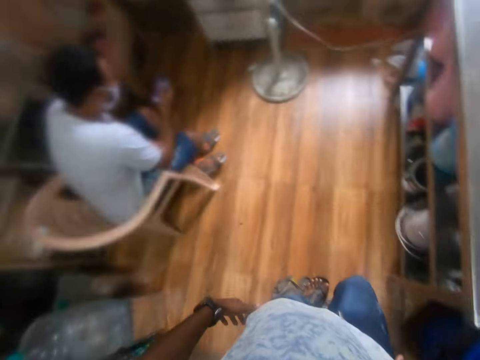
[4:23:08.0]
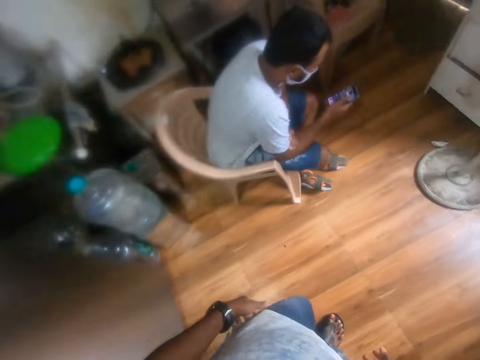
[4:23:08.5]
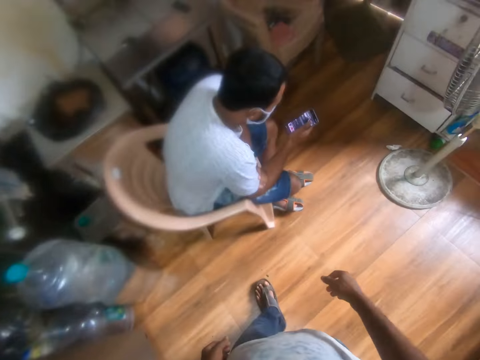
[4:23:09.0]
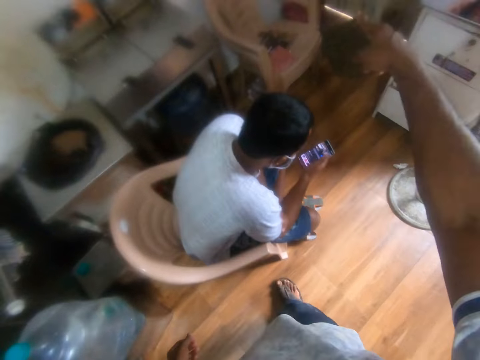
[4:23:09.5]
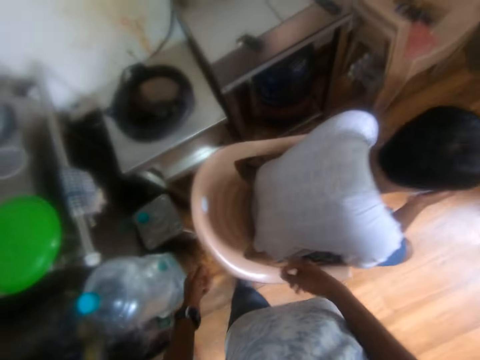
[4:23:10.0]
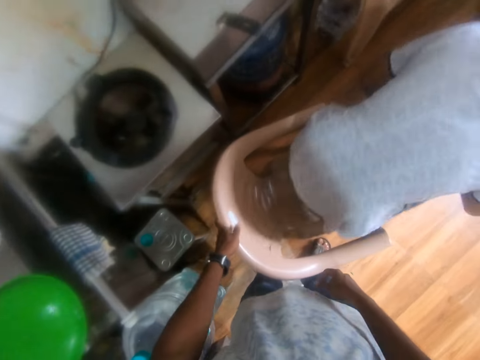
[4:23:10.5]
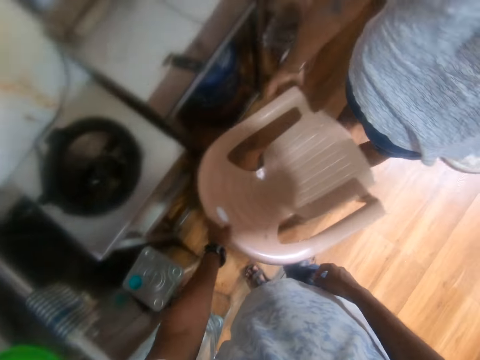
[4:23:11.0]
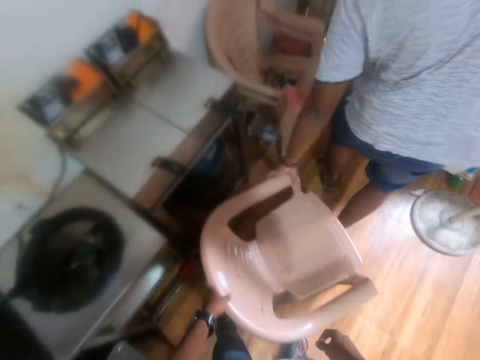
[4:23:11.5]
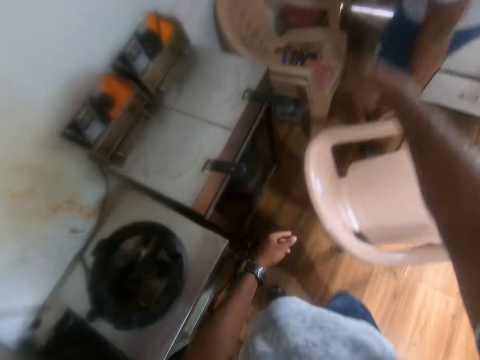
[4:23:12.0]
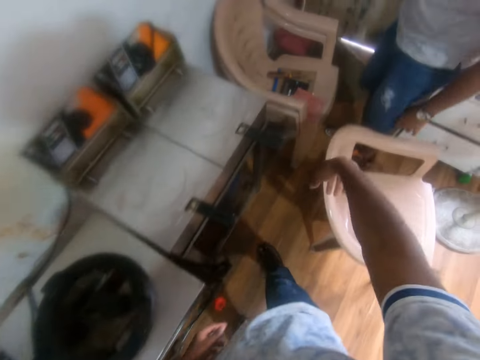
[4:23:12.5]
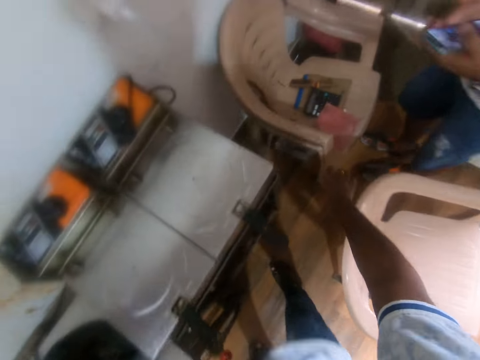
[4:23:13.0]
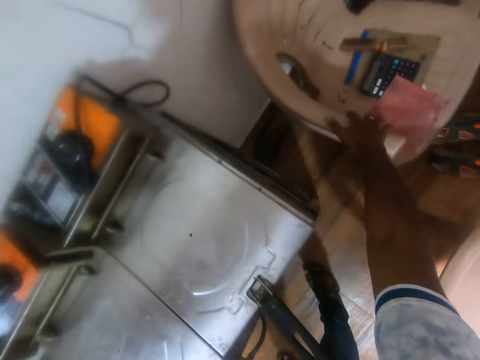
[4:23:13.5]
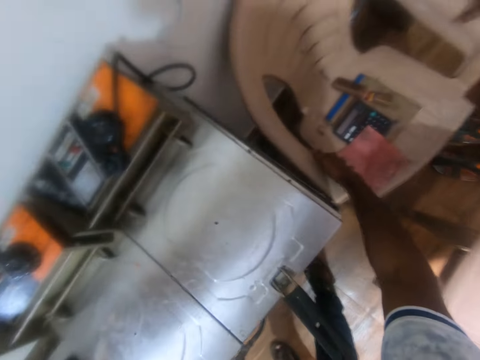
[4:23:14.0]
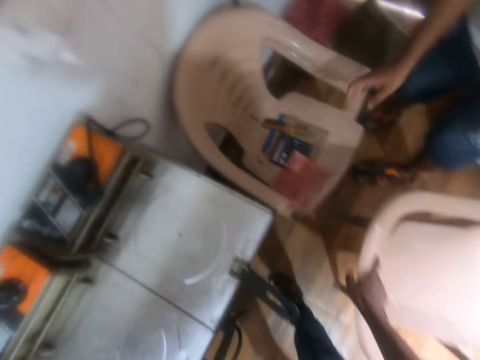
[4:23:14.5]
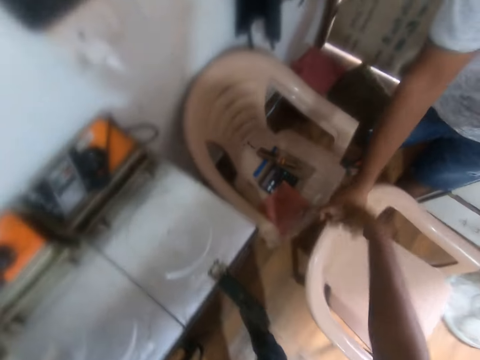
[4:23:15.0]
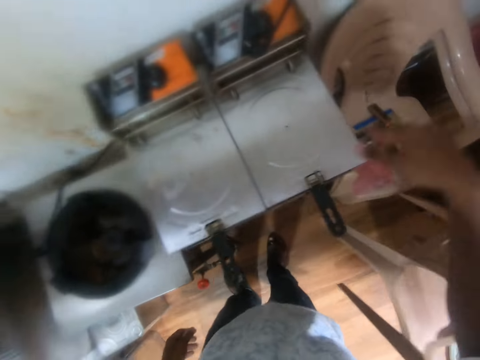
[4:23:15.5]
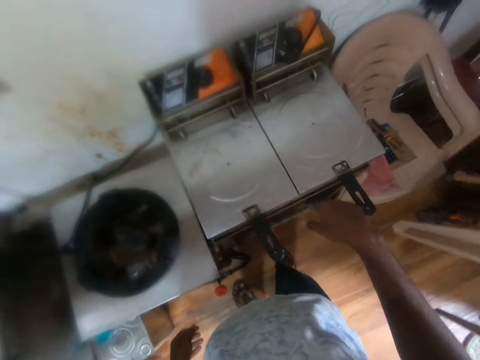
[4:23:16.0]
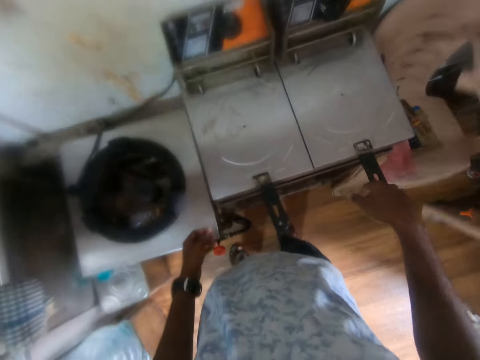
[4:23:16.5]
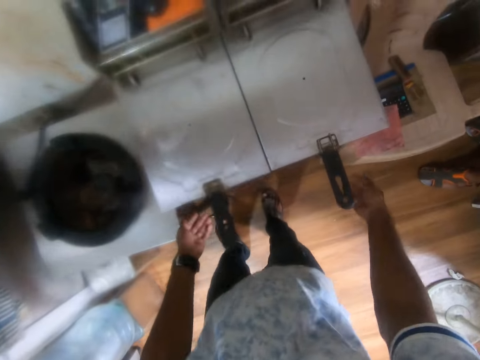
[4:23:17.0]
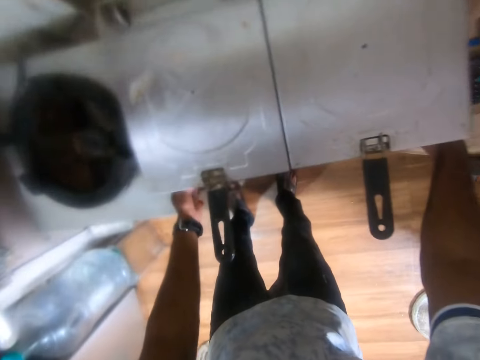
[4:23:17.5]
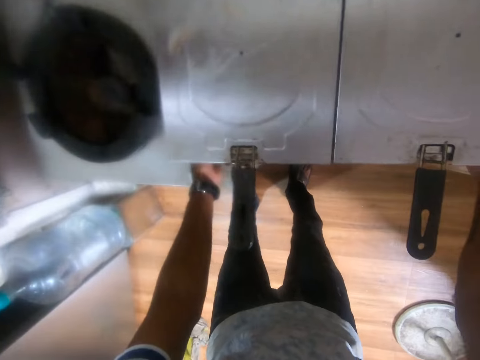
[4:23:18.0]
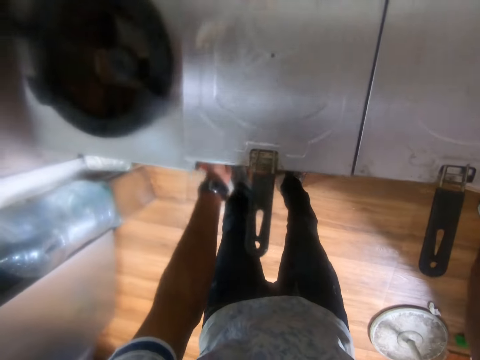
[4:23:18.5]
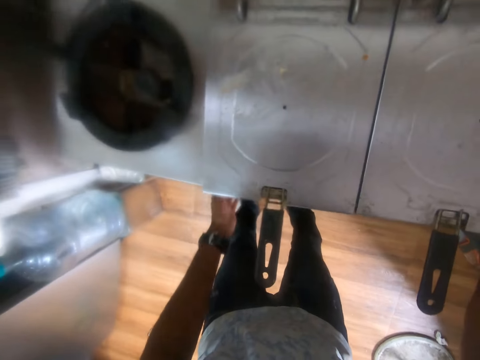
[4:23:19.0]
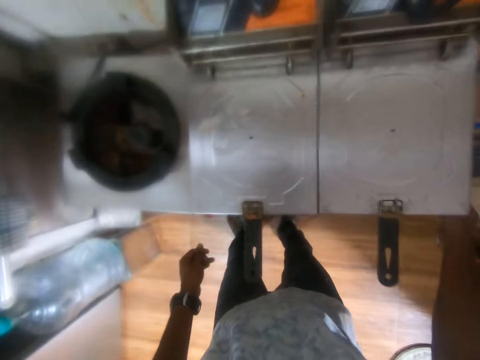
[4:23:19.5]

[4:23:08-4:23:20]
The camera wearer talks to a man. He adjusts a chair with his left hand. He drags the seat. The man pulls the seat. The camera wearer adjusts the stacked chairs on the floor with his right hand. He pulls the seat. He passes the chair to the man on the floor with his right hand. He pushes the seat. The man moves the chair with his right hand and lifts the seat. The camera wearer adjusts the deep fryer with his hands. He pulls the fryer.

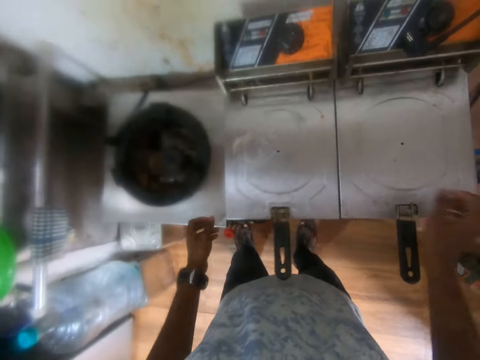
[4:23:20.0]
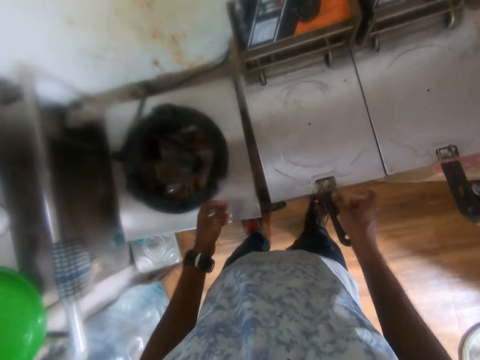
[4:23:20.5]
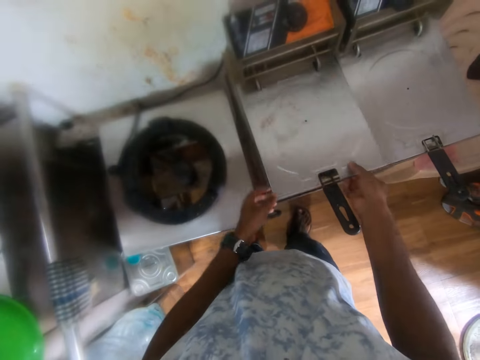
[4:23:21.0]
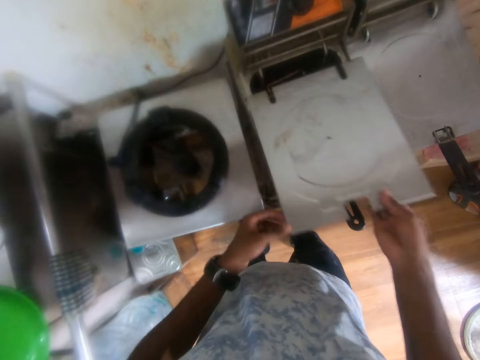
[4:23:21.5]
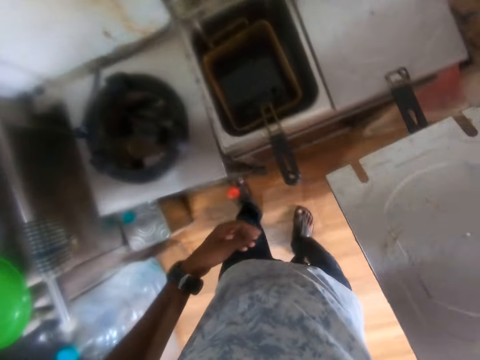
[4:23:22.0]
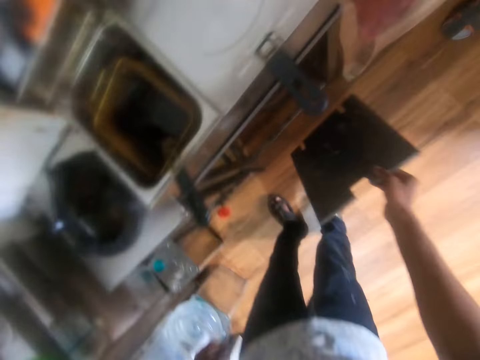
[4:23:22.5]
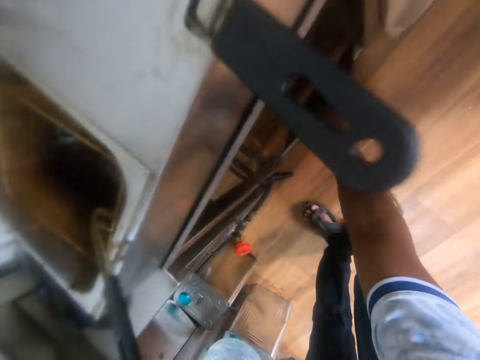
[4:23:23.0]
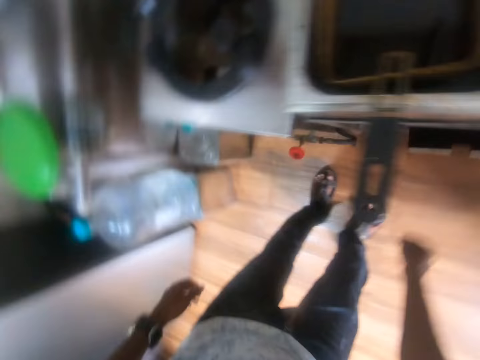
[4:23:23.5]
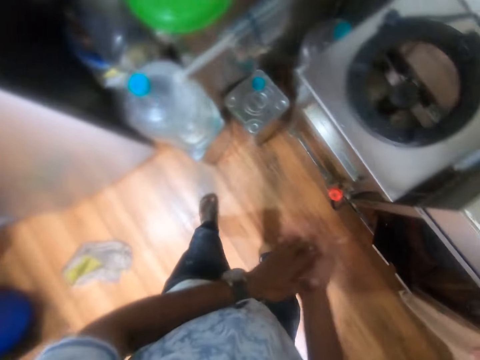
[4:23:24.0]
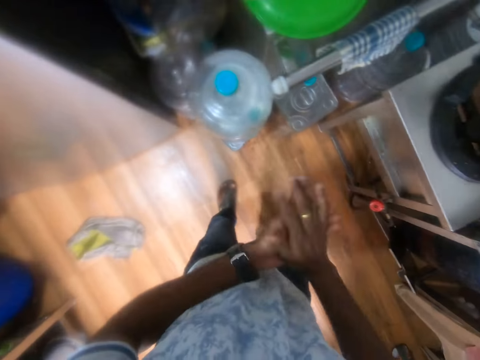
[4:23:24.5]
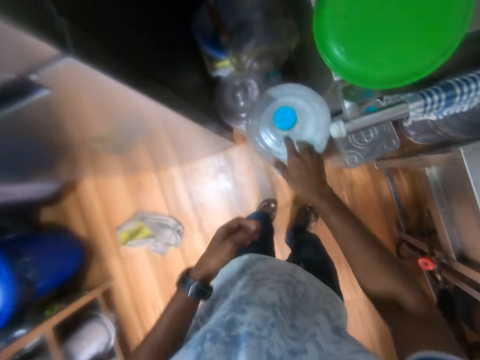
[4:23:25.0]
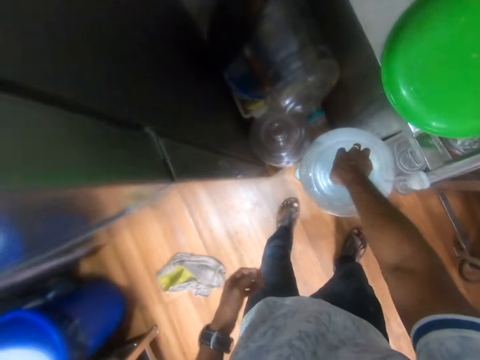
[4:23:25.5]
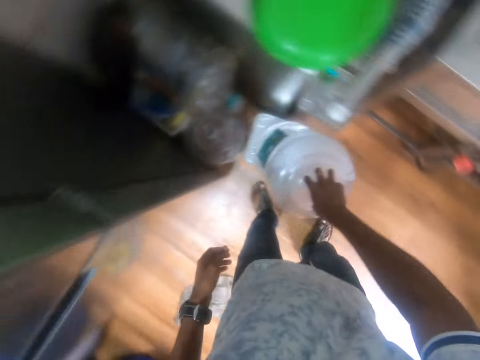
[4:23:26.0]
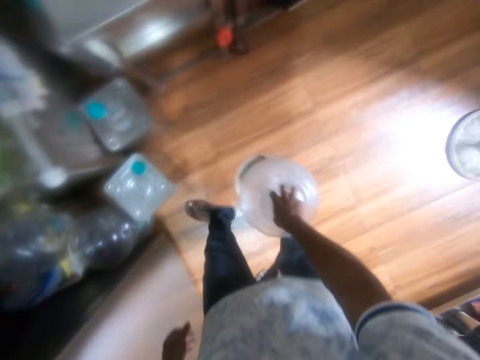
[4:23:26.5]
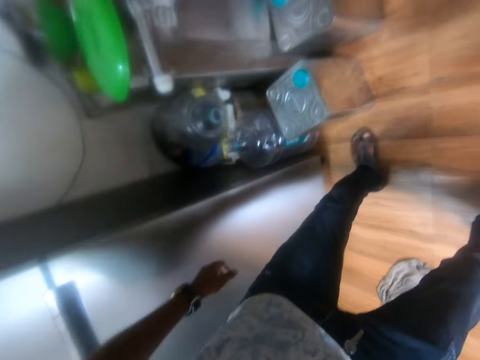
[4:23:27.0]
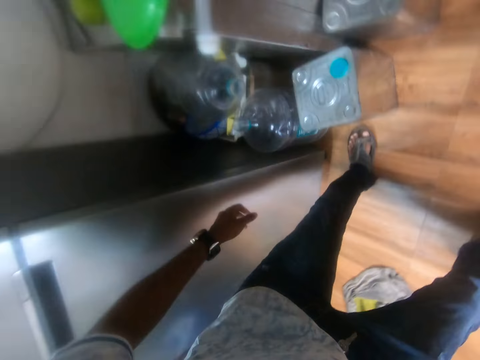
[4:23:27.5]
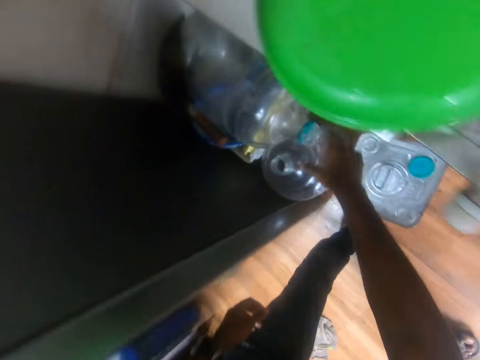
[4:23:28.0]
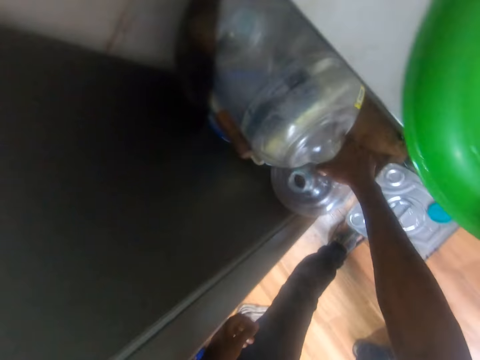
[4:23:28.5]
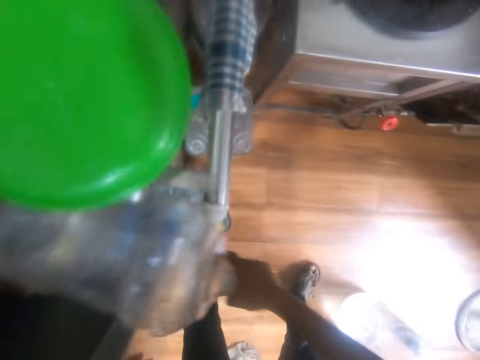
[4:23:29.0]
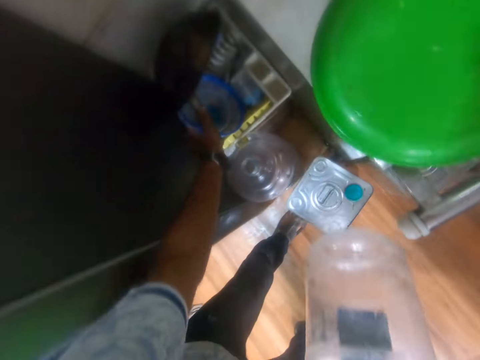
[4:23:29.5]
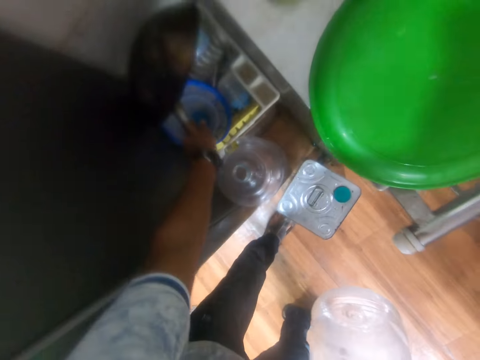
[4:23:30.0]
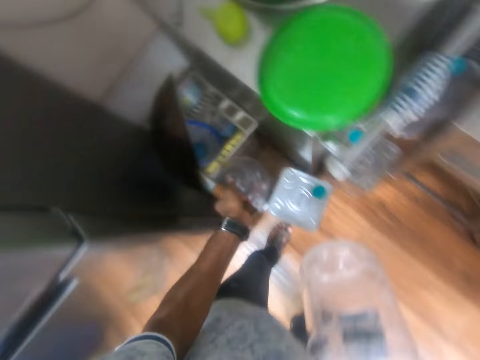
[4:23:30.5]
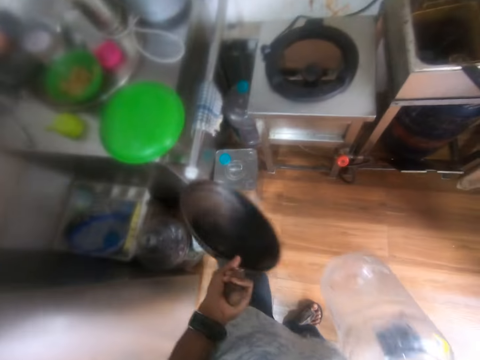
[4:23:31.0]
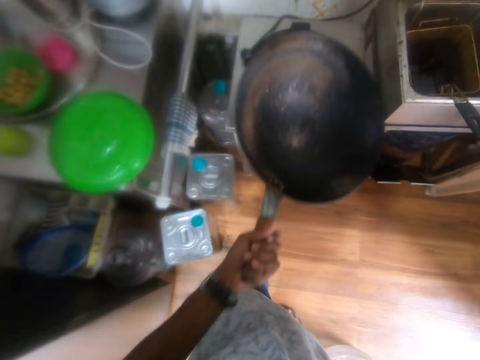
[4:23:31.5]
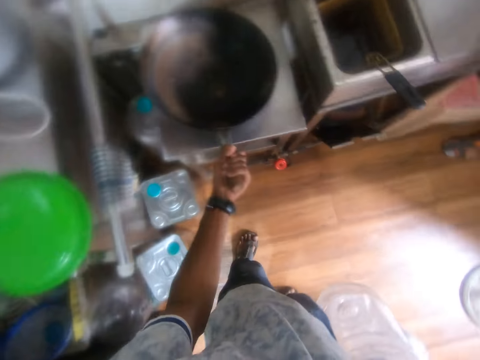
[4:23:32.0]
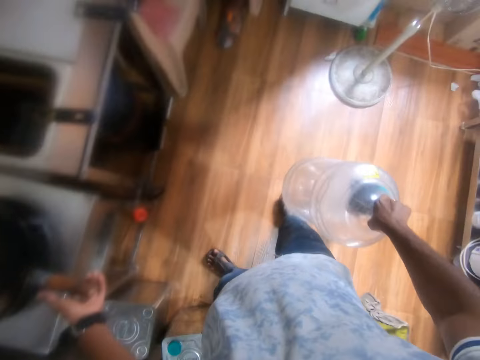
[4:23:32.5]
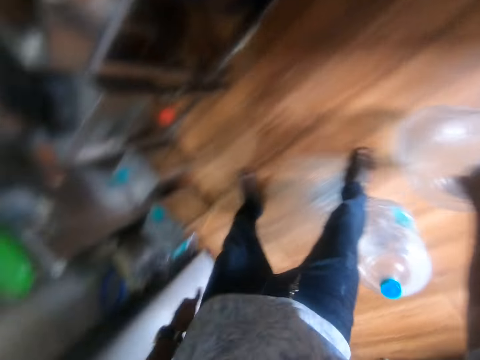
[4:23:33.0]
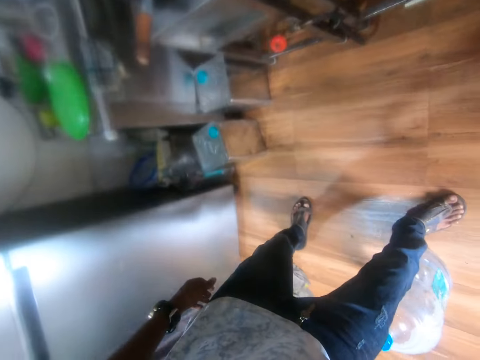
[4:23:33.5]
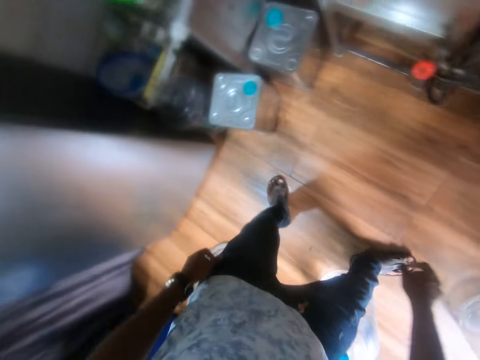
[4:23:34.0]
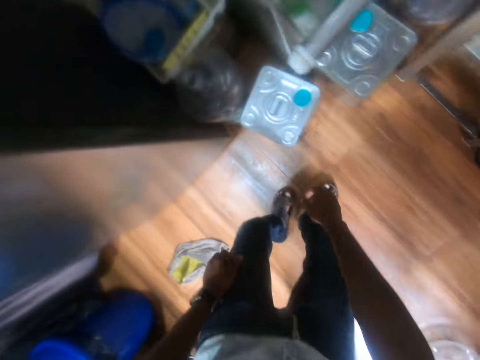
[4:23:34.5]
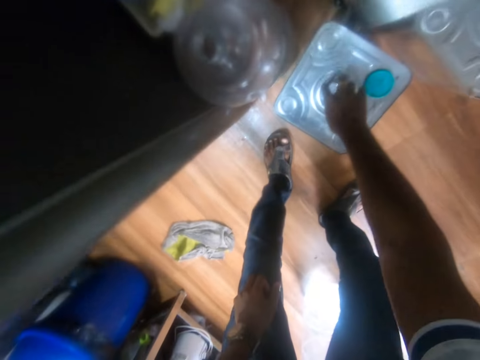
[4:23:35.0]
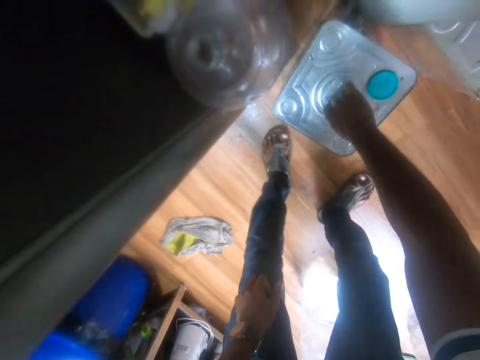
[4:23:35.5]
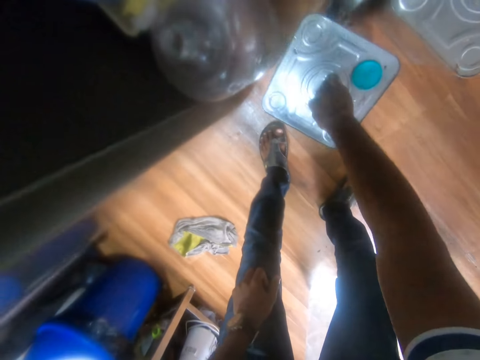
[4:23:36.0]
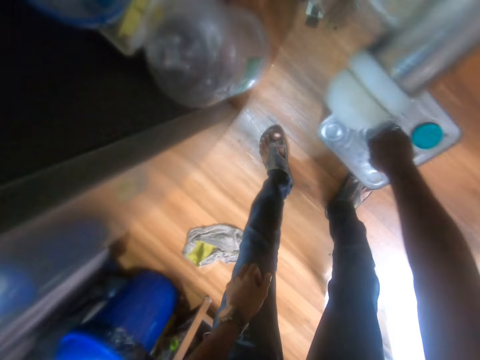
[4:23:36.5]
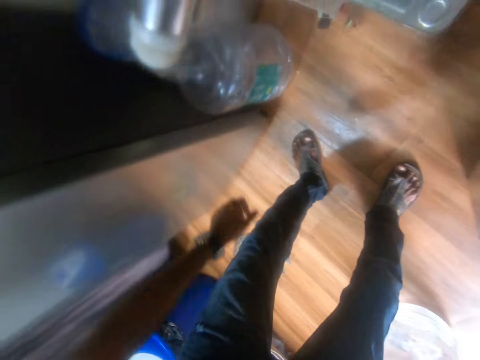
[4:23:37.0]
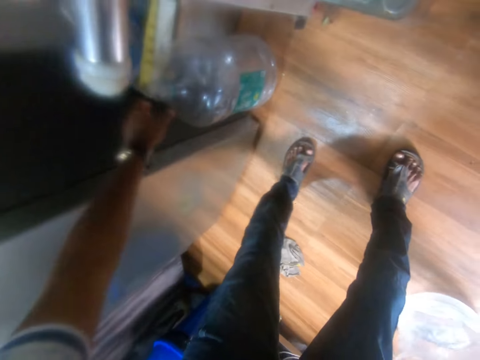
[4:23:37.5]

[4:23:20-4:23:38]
The camera wearer removes a fryer cover from the deep fryer with his hands. He drops the fryer cover under the deep fryer with his right hand. He rubs his hands together. He moves a dispenser gallon from a can to the floor with his right hand. He picks the dispenser gallon from a utensil rack with his right hand. He removes a frying pan from the utensil rack with his left hand. He drops the frying pan on a cooker with his left hand. He drops the dispenser gallon on the floor with his right hand. He moves in the room. He moves the can on the floor with his right hand. He moves the dispenser gallon on the floor with his left hand.
